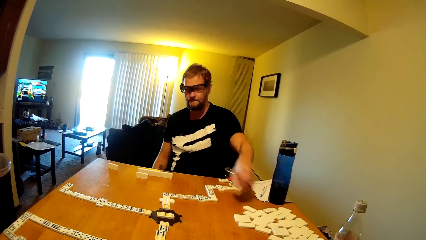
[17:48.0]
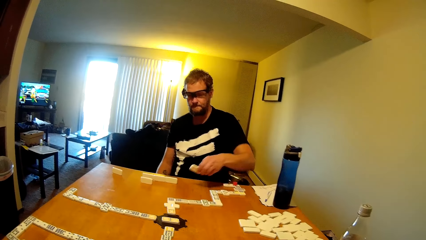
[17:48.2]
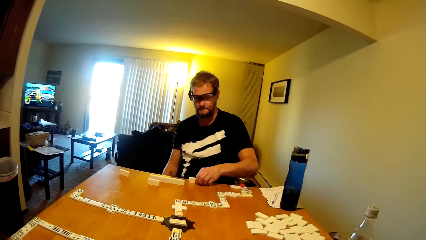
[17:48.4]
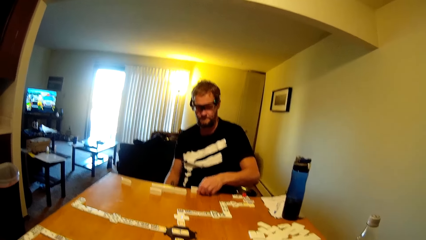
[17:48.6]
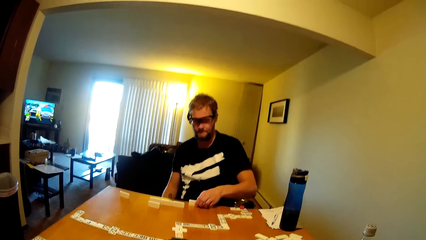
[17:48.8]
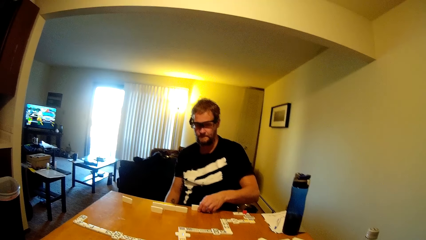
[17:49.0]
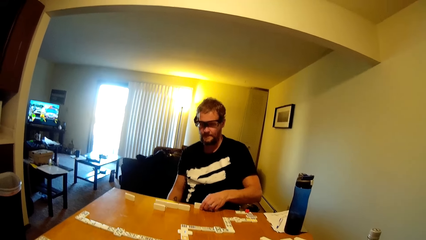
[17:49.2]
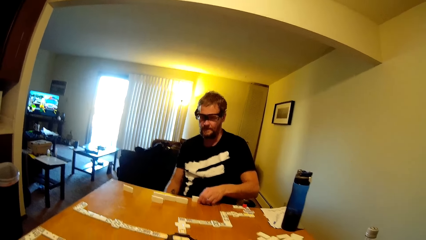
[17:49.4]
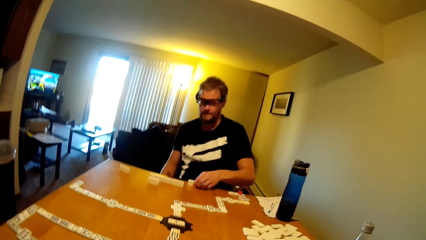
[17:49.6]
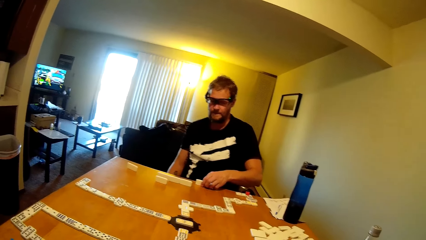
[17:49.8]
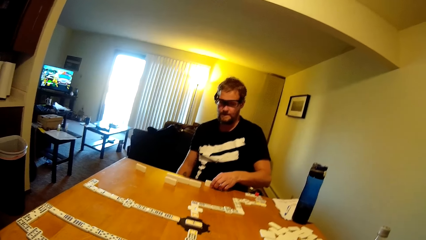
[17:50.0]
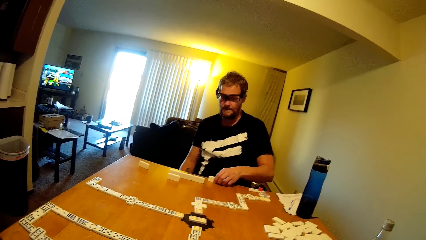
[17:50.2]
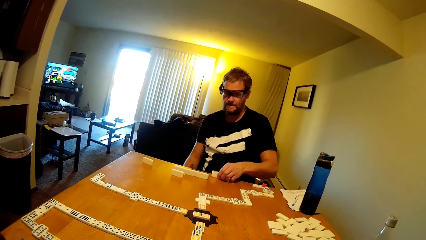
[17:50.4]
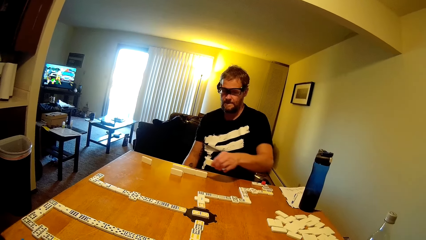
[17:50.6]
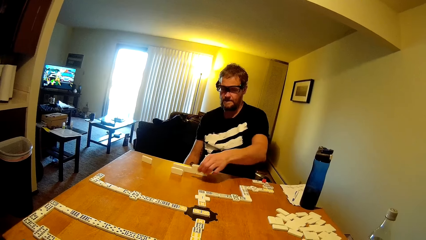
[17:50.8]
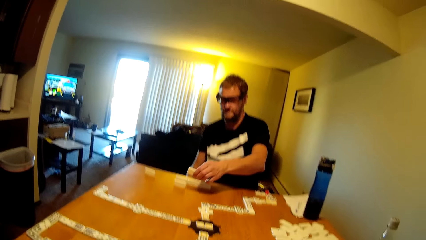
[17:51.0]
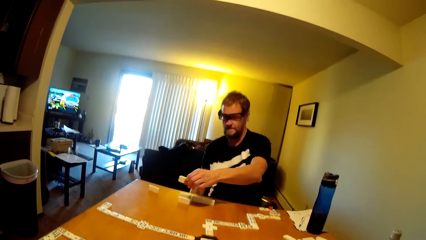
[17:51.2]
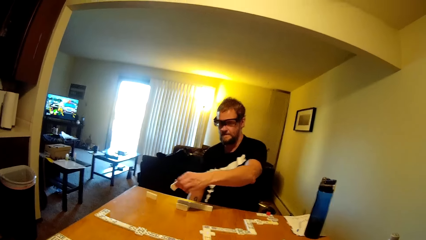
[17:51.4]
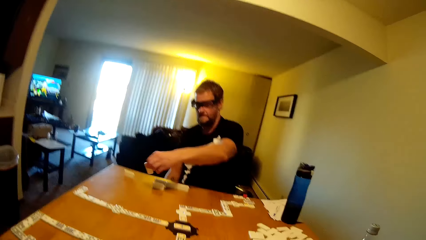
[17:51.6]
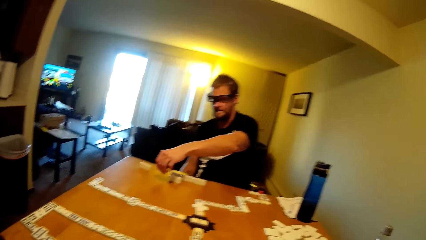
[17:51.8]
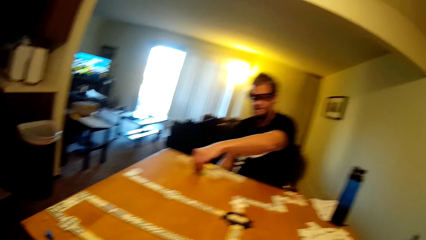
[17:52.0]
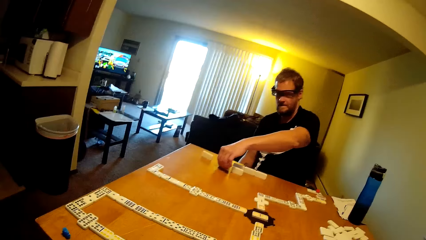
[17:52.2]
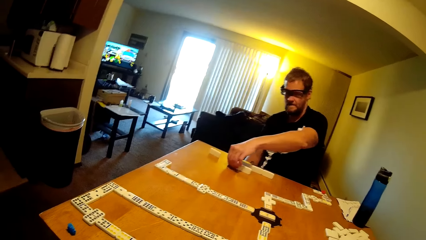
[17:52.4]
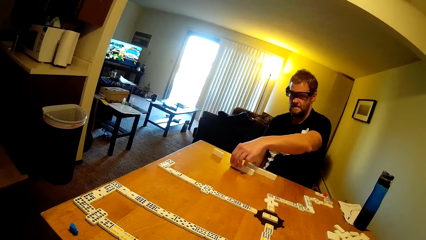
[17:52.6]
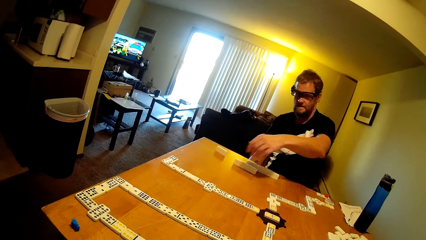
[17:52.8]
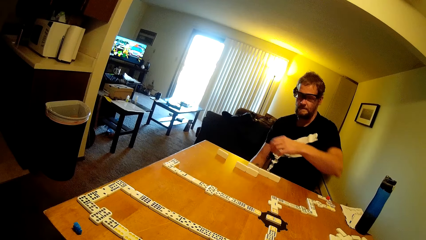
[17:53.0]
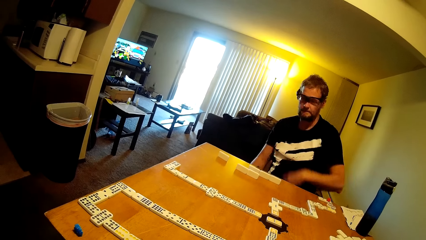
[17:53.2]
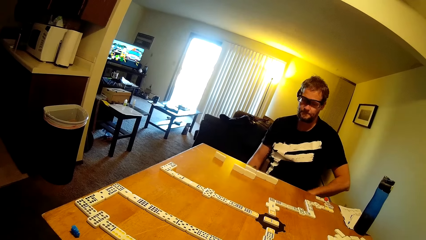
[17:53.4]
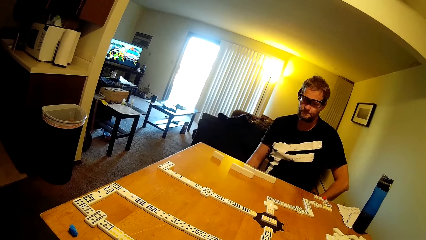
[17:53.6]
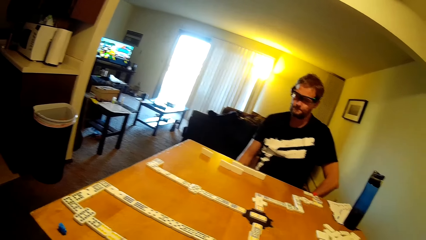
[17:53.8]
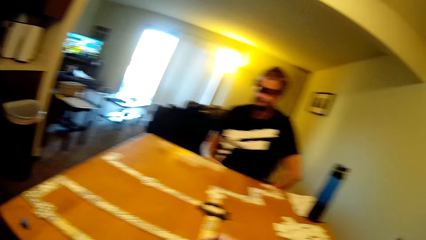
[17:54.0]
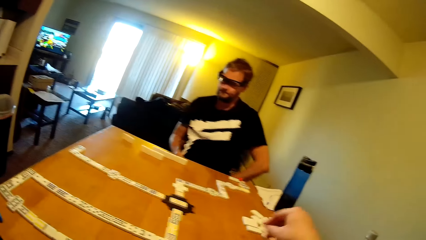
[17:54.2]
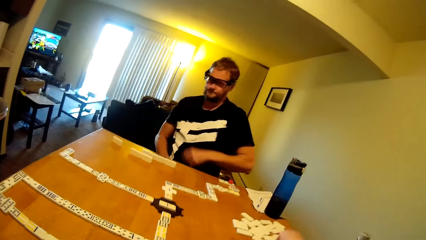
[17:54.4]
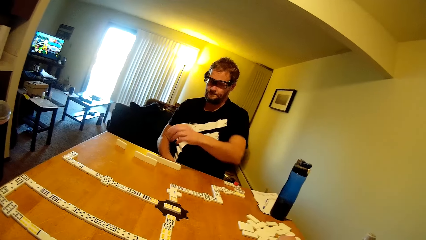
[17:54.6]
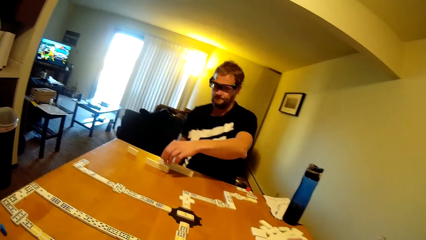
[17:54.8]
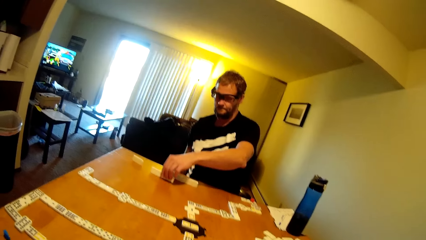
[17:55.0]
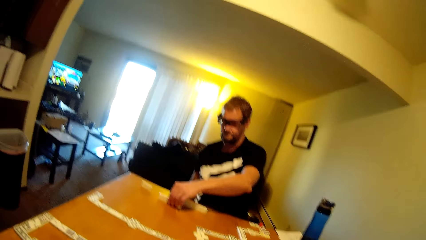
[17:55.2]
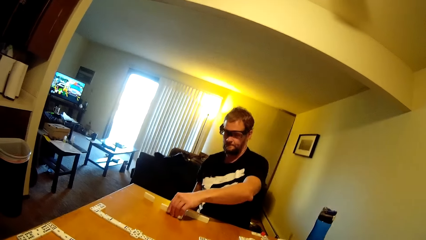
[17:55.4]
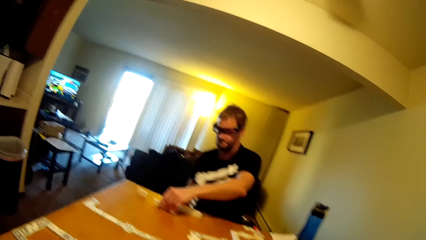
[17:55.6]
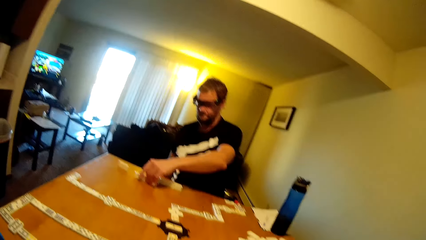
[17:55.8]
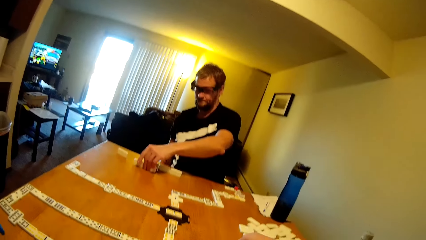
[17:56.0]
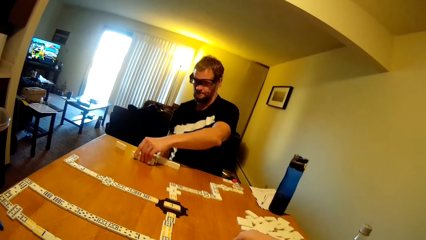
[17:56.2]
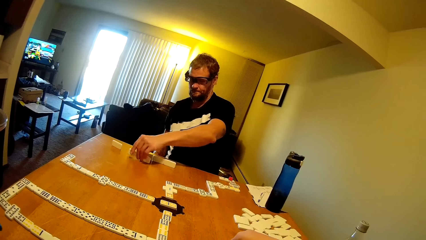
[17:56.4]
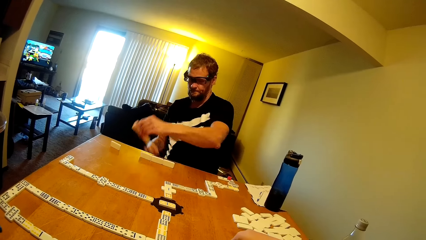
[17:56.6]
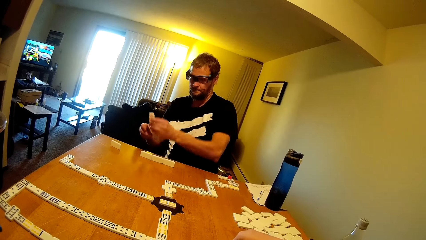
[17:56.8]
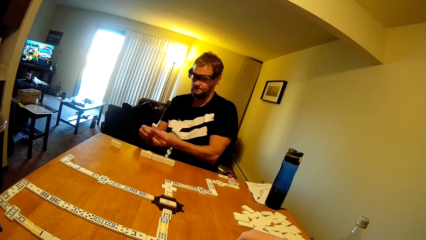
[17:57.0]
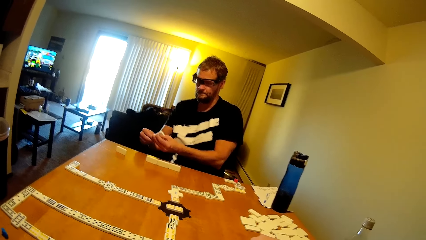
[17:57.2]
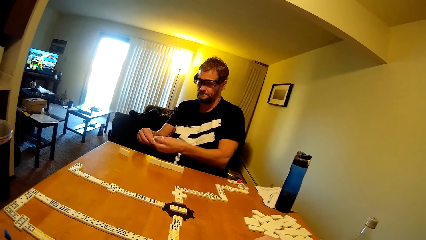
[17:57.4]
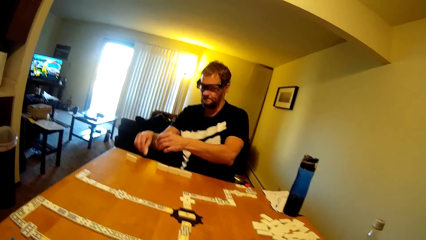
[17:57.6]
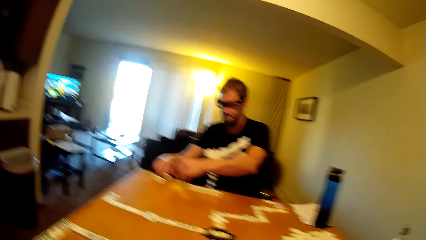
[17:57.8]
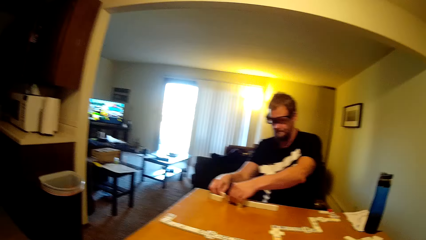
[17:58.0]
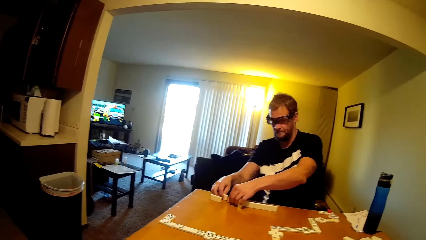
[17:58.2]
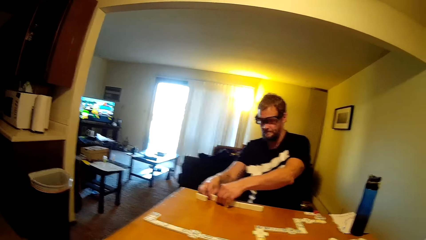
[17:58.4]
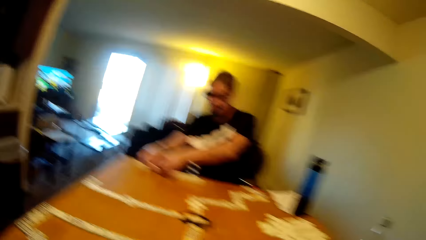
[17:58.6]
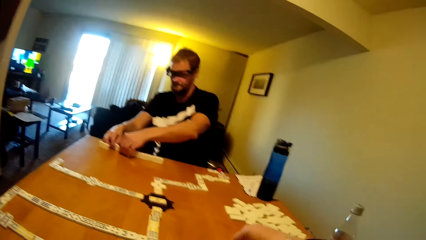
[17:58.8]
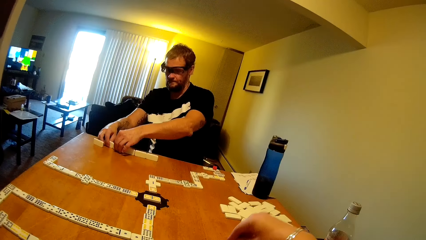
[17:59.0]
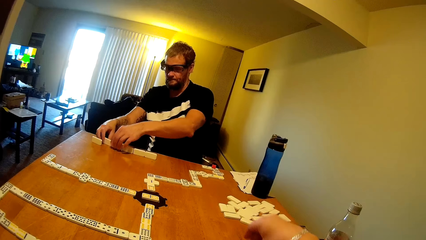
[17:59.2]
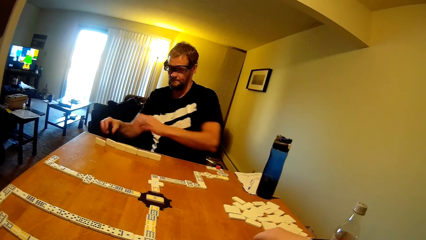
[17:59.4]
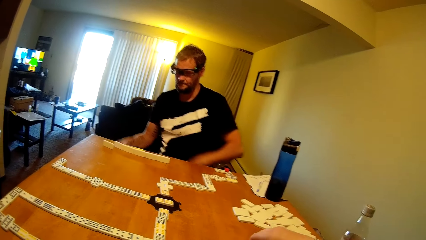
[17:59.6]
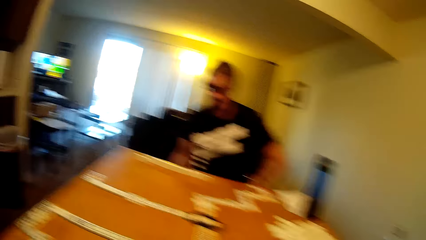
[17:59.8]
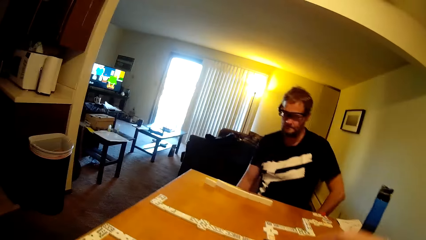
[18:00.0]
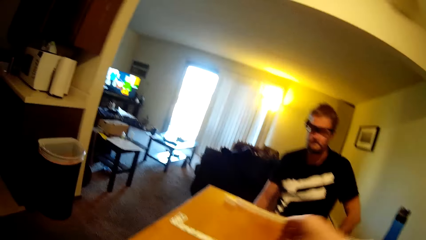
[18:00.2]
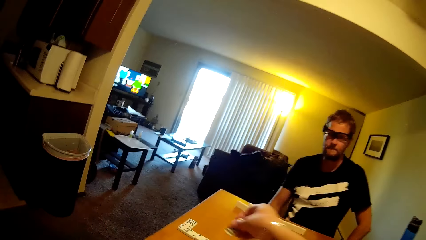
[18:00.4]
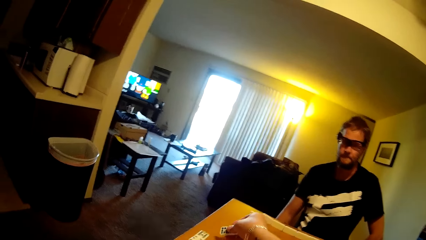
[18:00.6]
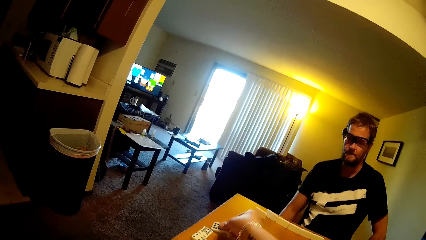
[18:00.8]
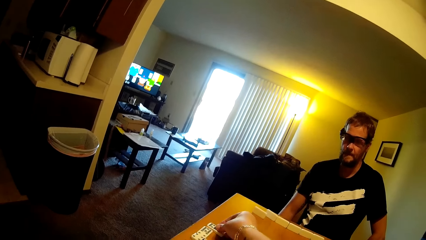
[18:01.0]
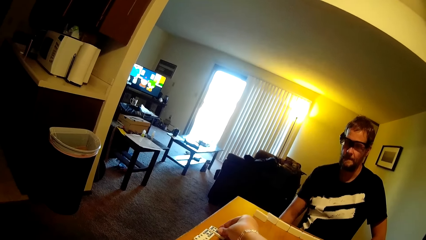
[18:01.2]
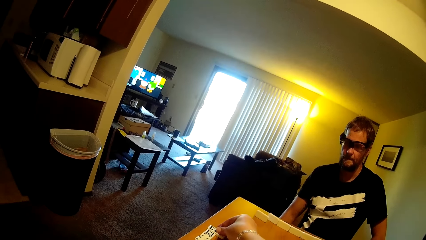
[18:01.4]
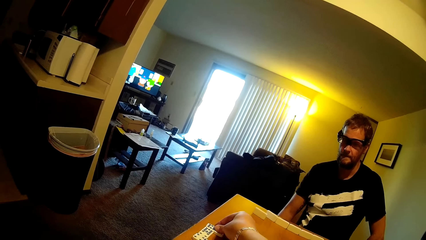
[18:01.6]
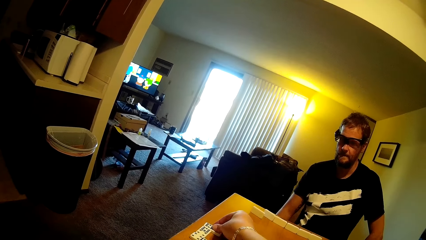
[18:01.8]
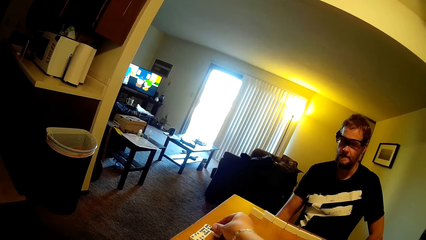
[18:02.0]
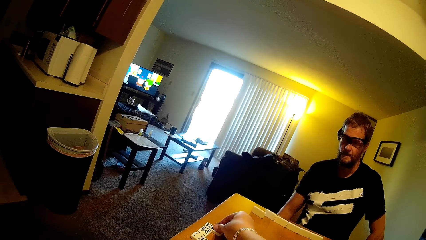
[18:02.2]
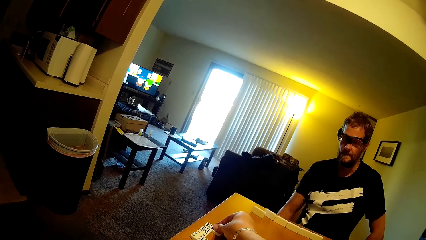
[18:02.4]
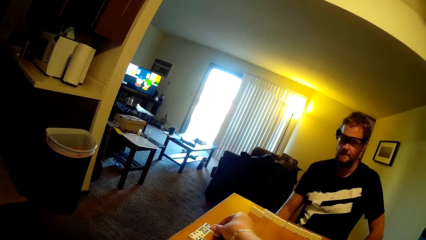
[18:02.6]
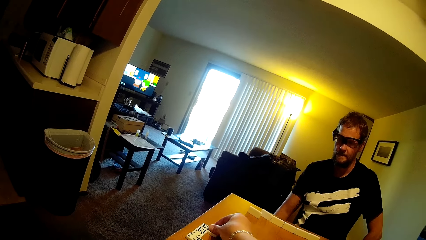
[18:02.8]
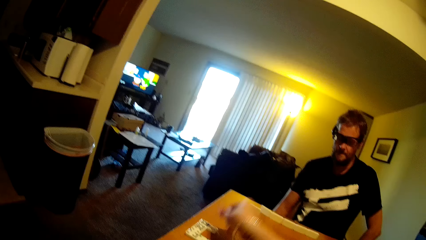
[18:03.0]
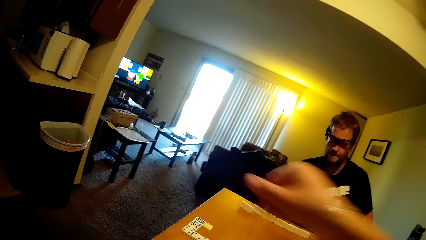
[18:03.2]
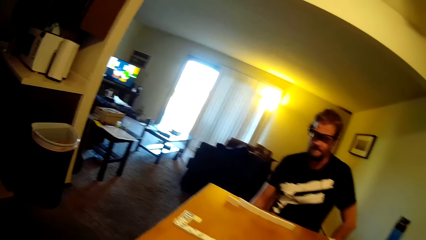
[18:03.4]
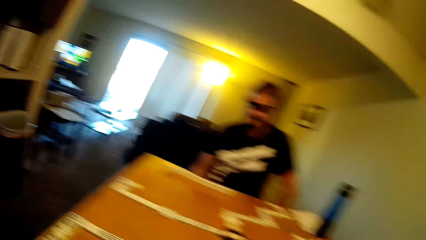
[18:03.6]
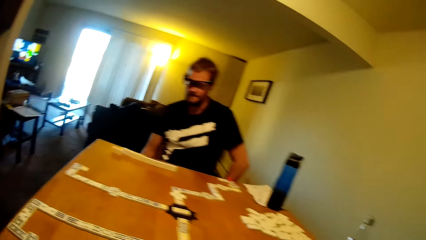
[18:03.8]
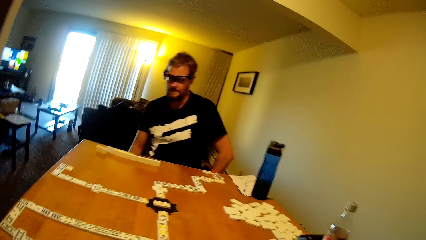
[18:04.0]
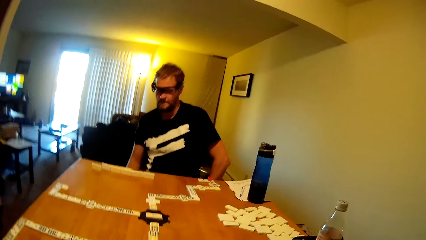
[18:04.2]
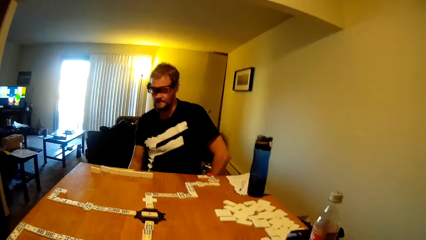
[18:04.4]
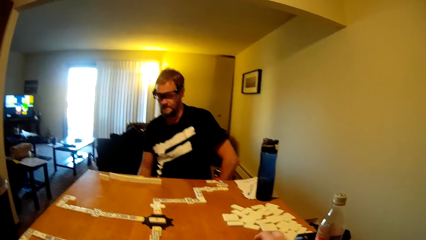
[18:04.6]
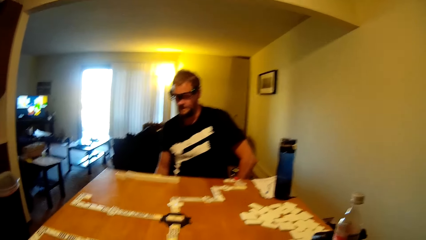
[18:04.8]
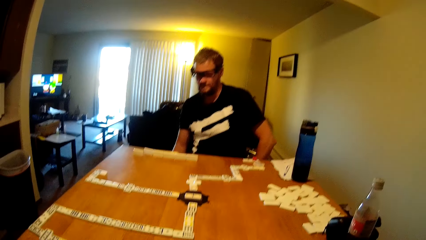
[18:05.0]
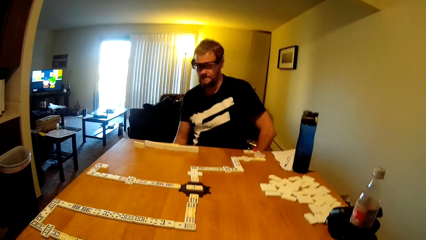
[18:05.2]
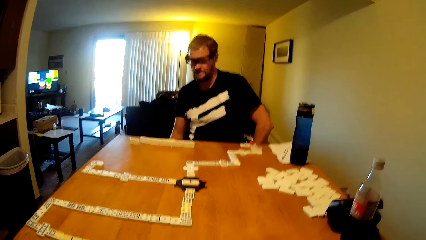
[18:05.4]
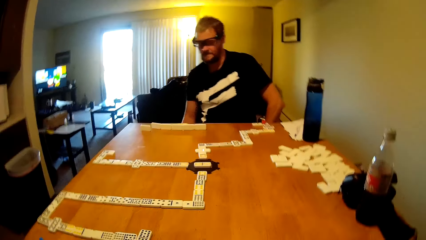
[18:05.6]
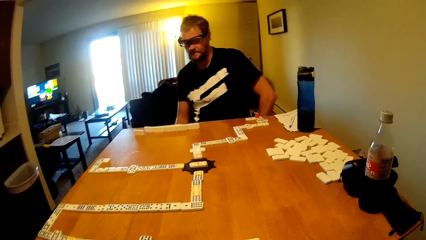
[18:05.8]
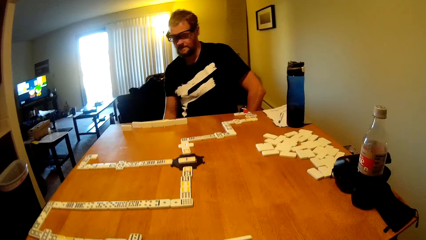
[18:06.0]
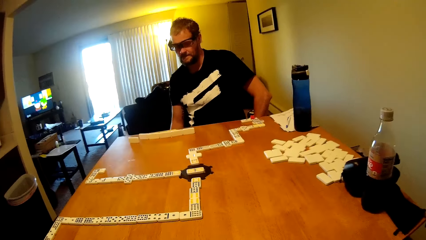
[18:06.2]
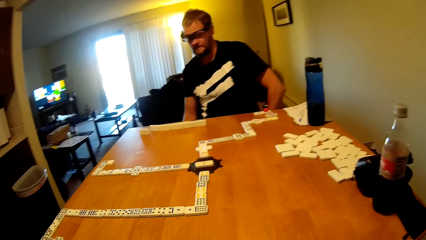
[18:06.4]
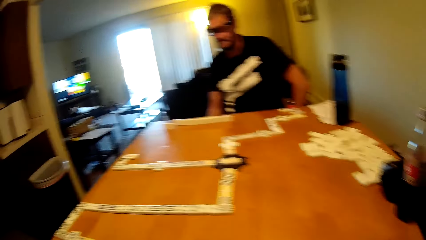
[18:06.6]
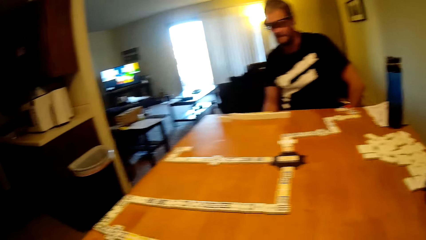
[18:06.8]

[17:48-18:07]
The man puts the dominoes card down. He takes a dominoes card and puts the dominoes card down. The camera wearer takes the dominoes card and puts the dominoes card down.
